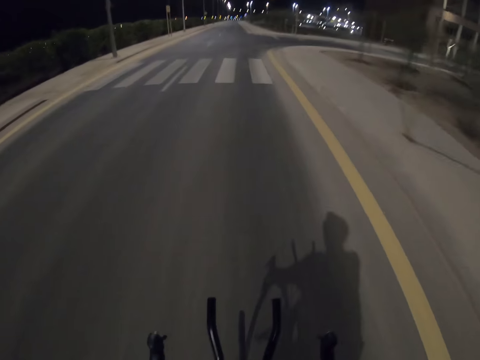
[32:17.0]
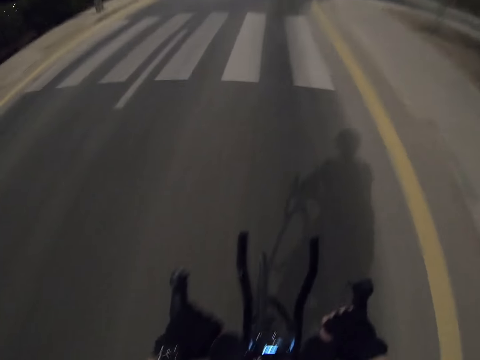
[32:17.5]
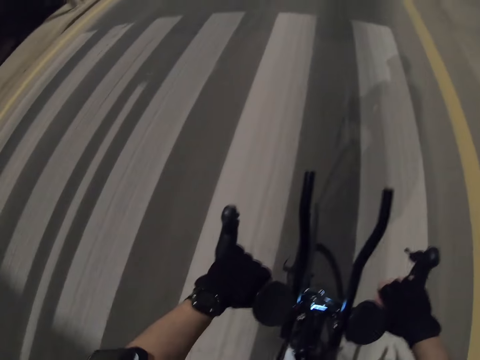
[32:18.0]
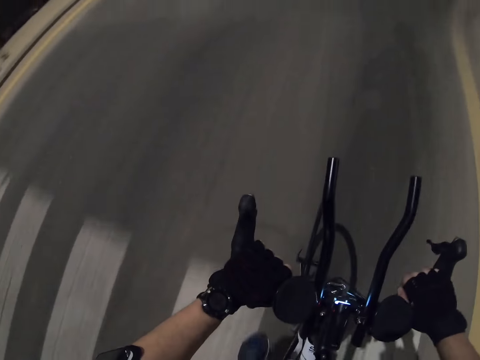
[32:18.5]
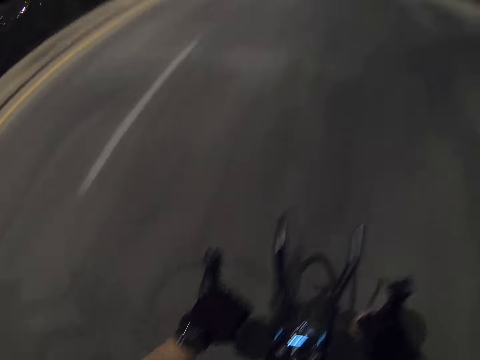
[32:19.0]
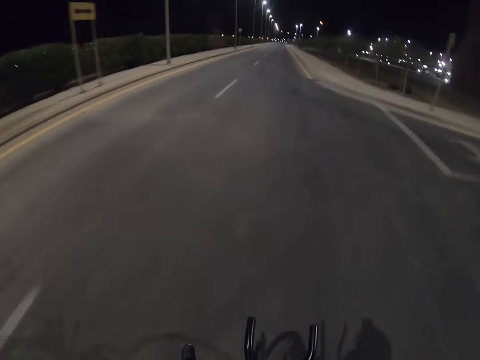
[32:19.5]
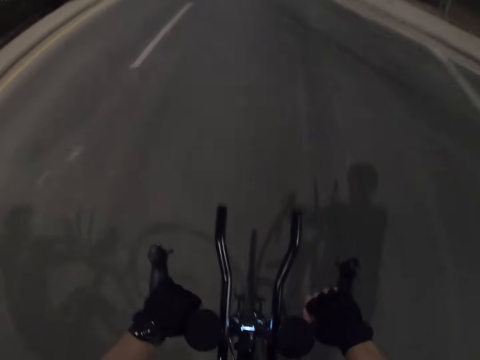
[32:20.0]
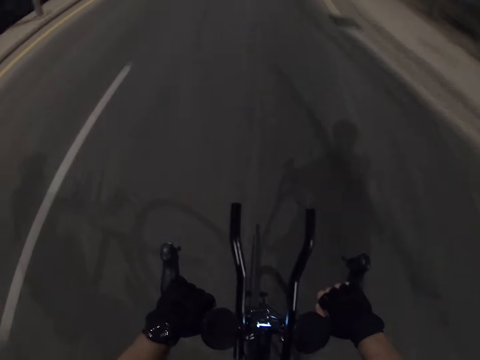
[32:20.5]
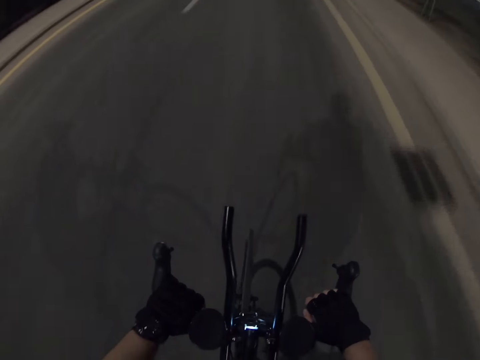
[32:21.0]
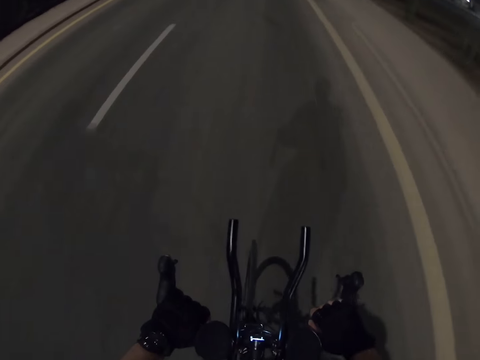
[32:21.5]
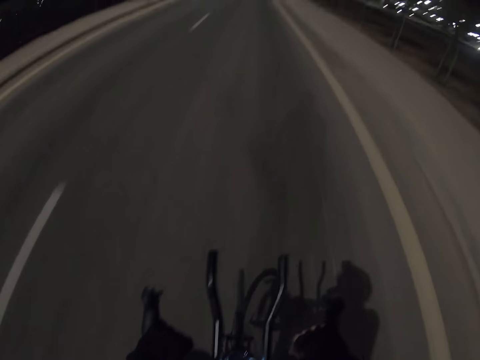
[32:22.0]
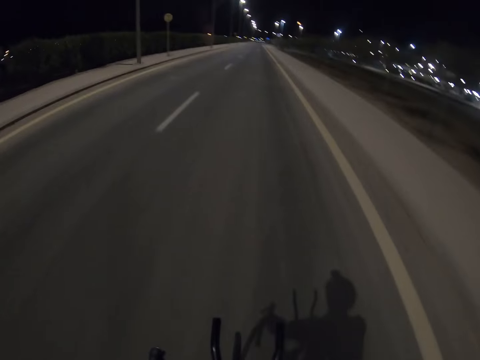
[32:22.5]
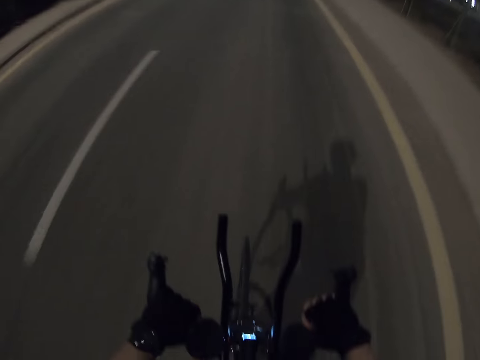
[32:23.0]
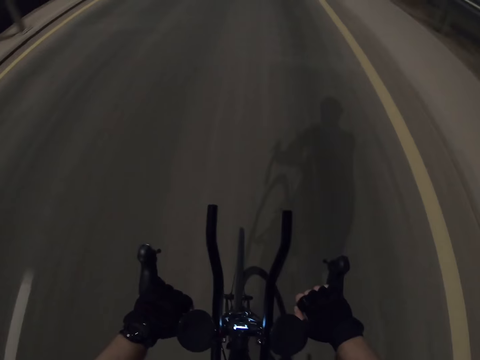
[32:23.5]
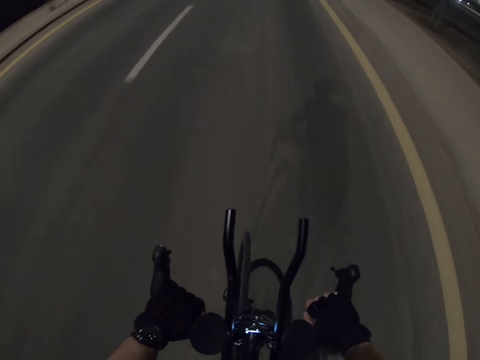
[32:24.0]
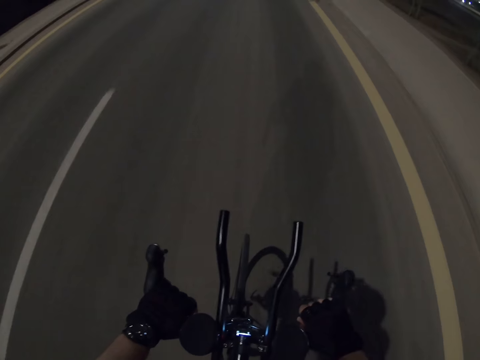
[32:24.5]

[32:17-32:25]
The camera wearer checks the watch on the left hand. They ride a bicycle on the road.

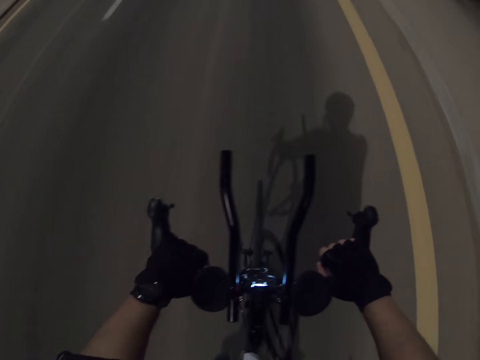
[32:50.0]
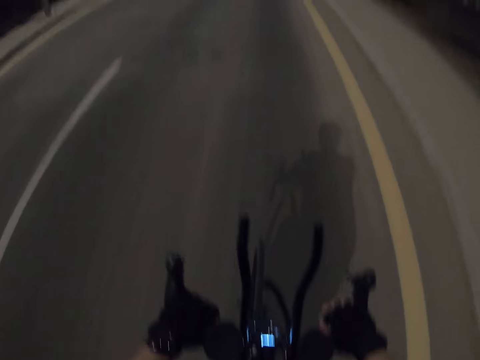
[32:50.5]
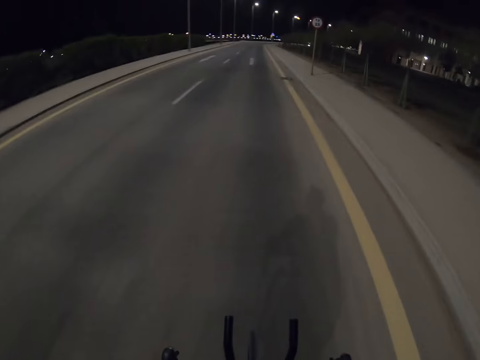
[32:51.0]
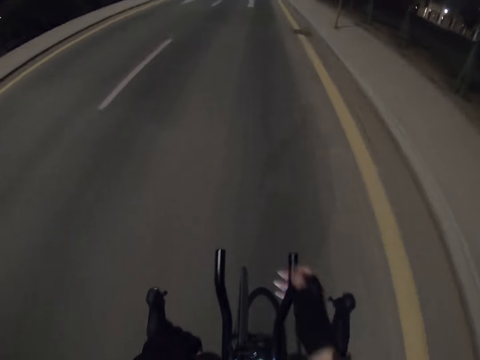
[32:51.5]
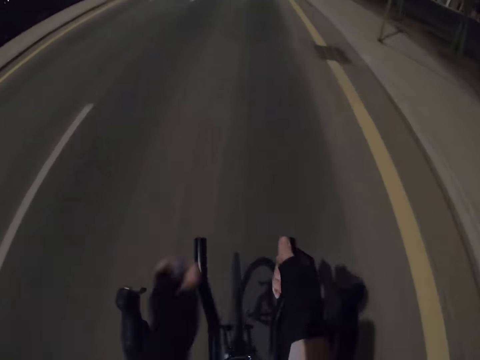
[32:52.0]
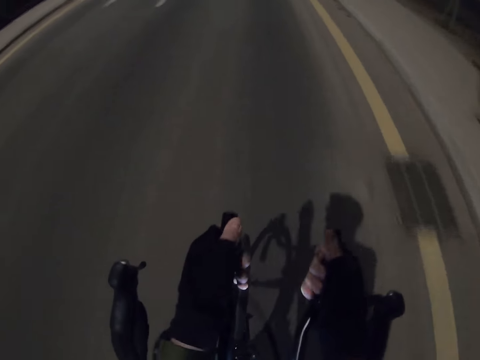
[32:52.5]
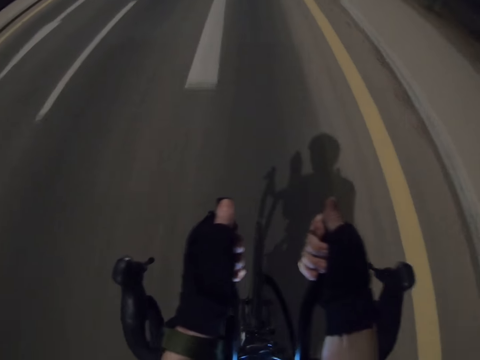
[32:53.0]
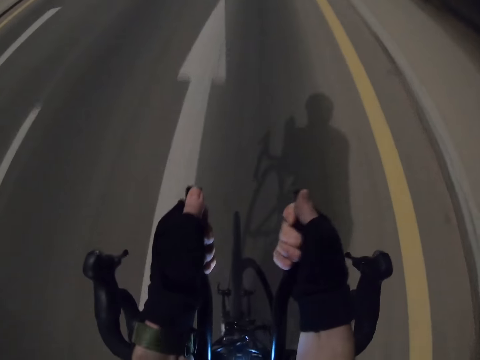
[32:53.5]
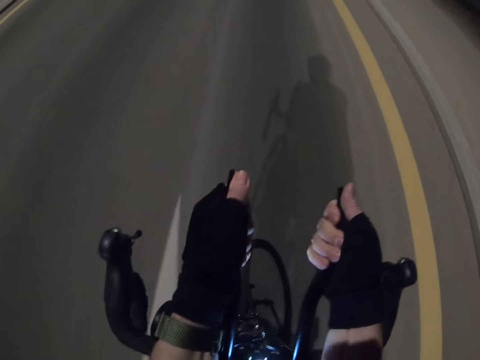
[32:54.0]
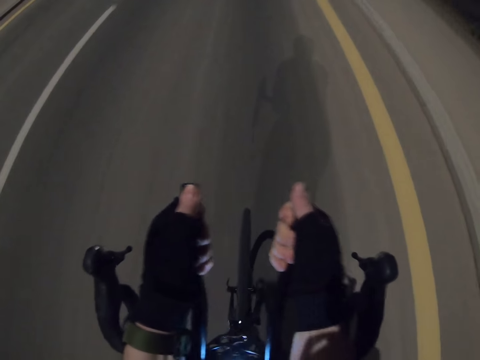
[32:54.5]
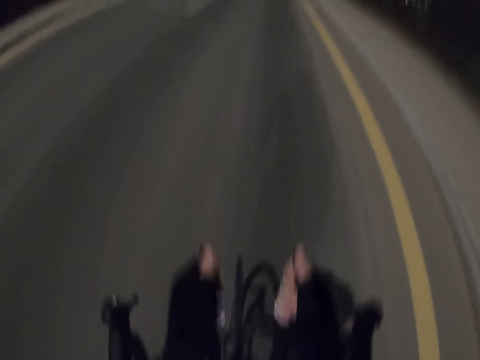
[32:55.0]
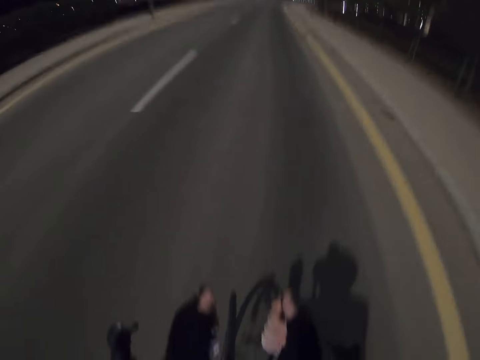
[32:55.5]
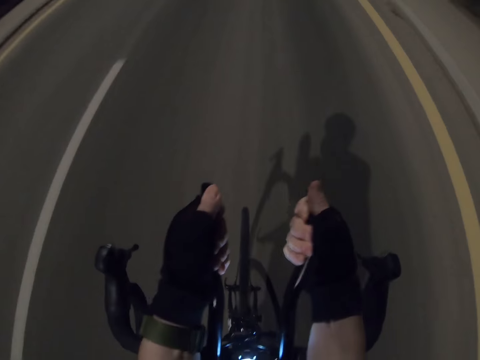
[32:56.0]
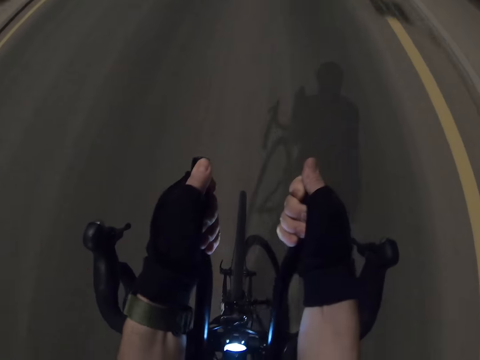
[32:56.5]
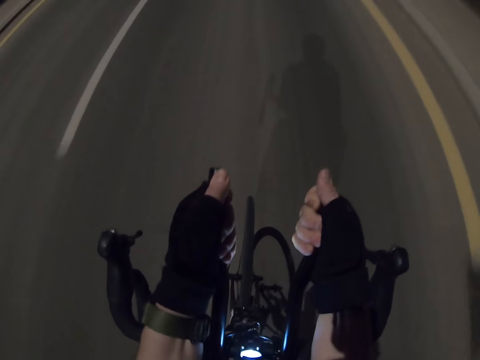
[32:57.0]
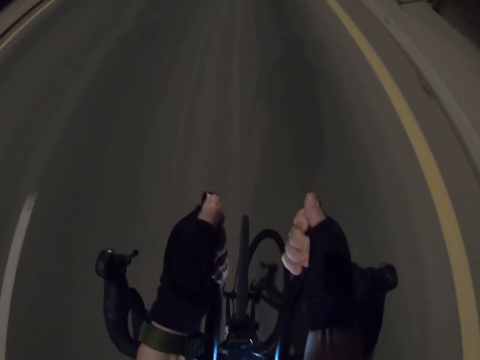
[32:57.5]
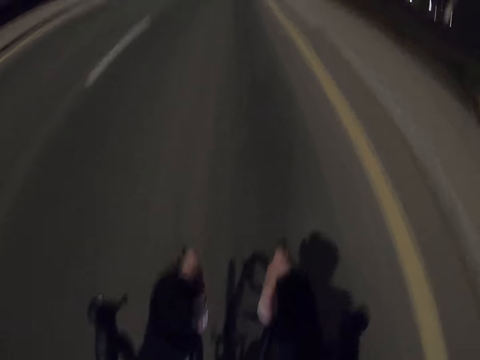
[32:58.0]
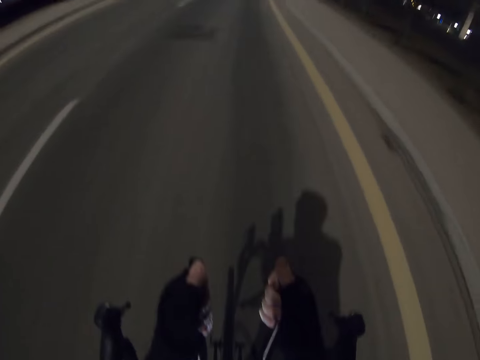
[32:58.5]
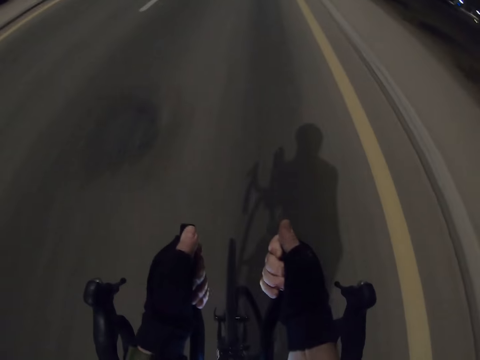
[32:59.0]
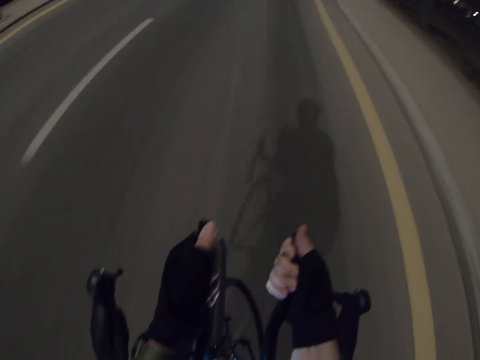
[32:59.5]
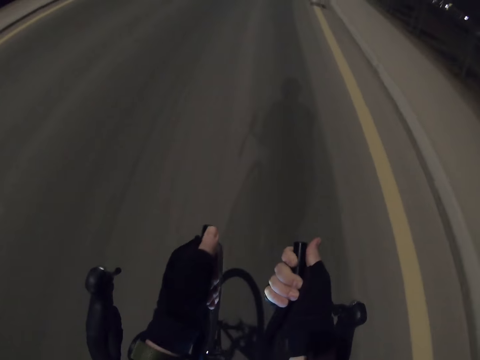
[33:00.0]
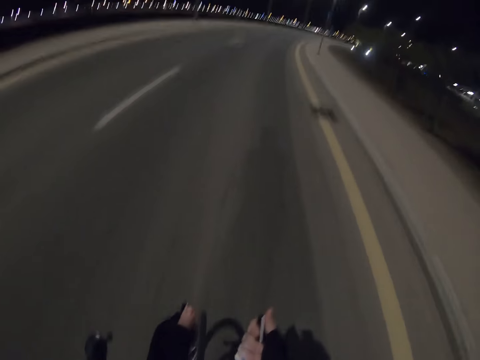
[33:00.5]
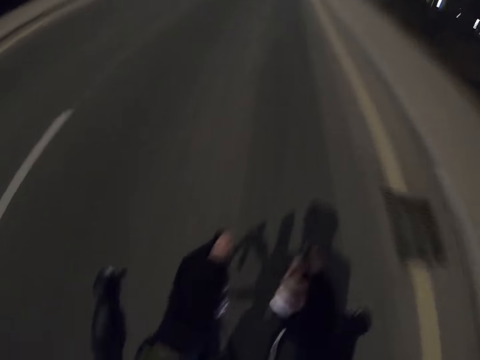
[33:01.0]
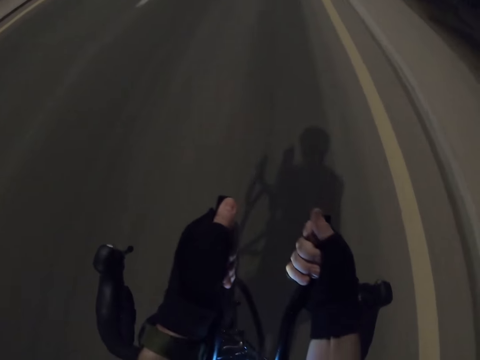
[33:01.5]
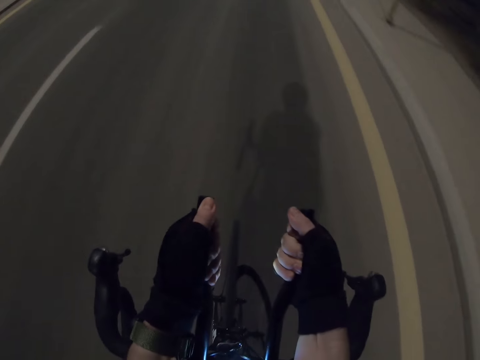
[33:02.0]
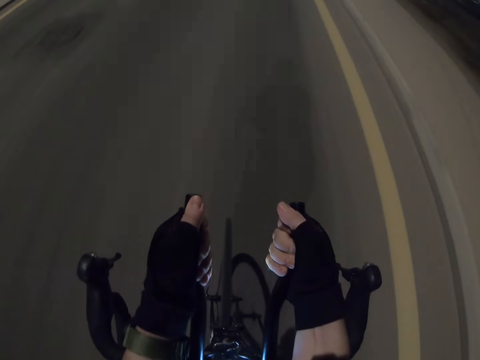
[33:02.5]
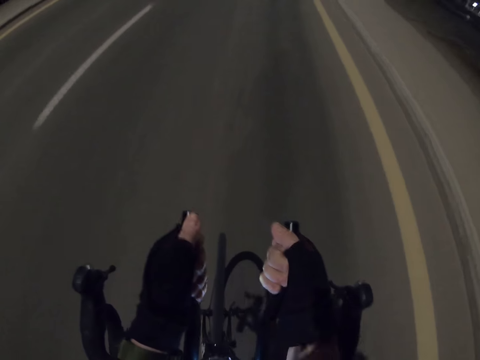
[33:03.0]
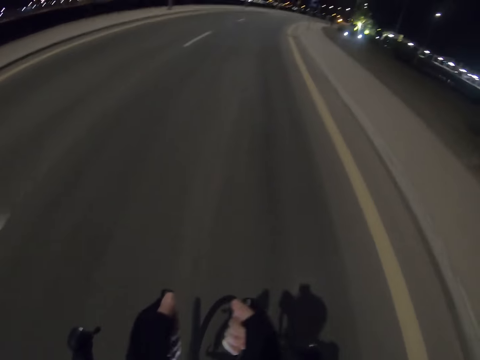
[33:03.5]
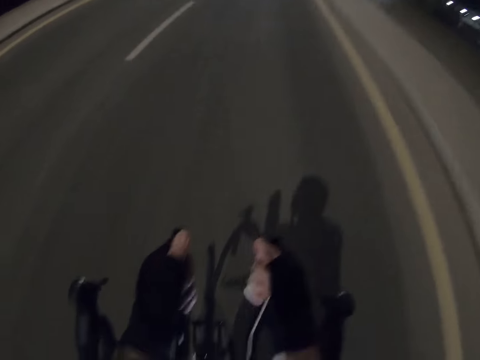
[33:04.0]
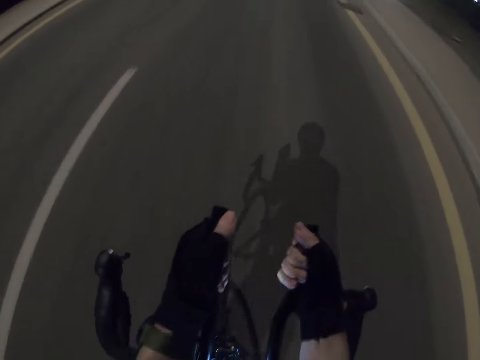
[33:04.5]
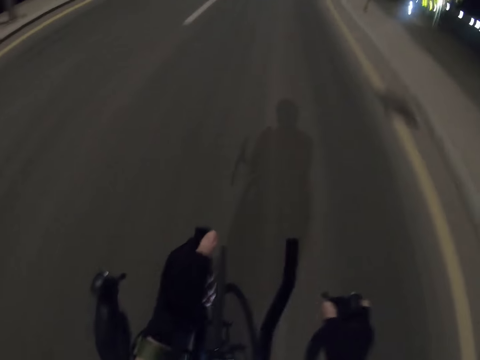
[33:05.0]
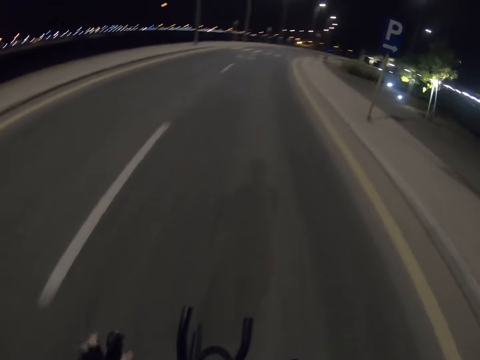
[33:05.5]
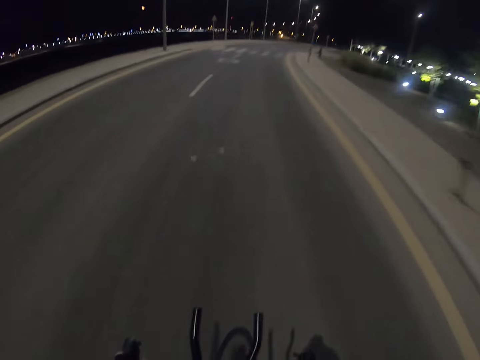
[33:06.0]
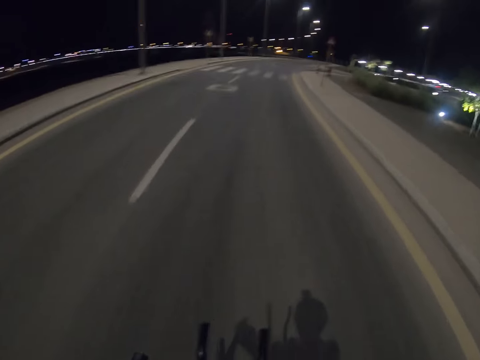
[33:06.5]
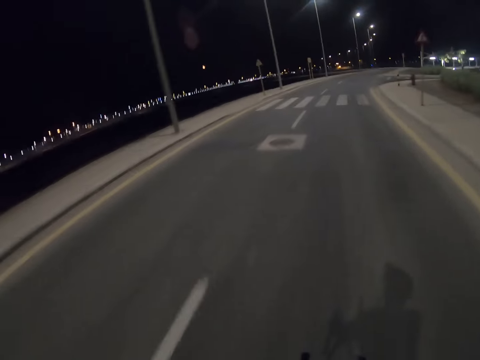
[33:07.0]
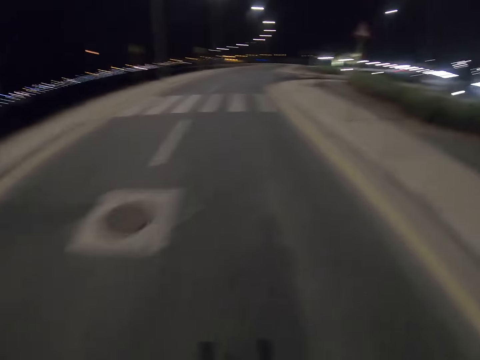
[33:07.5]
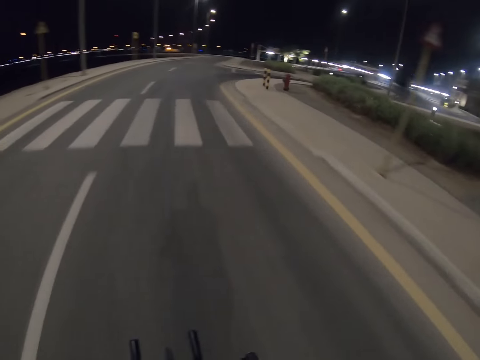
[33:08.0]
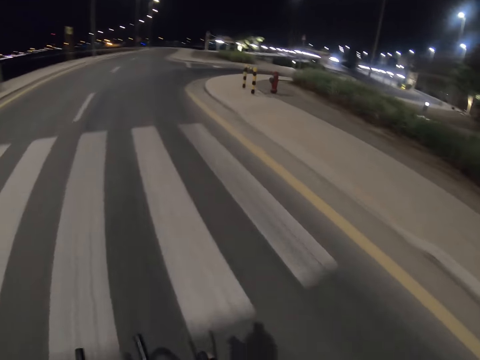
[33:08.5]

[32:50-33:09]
The camera wearer puts hands on the antennae handles. They ride a bicycle on the road. They put hands on the handle brakes. They ride the bicycle on the road.
